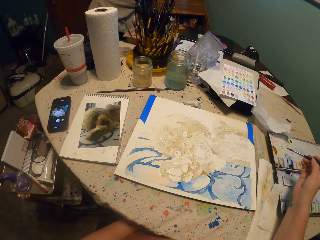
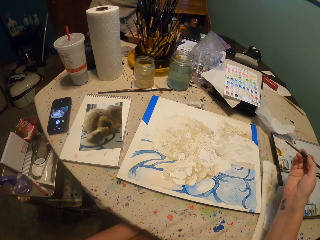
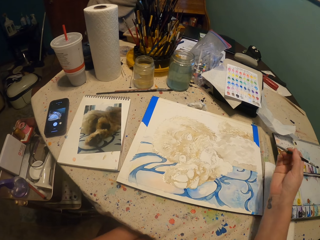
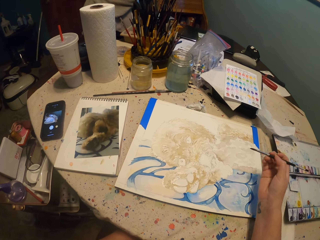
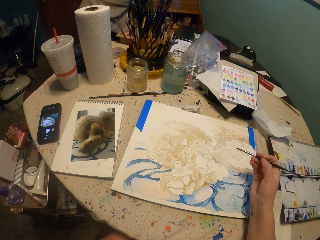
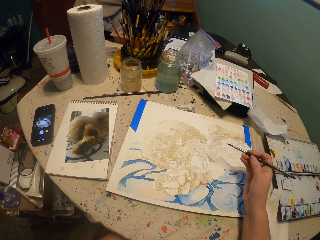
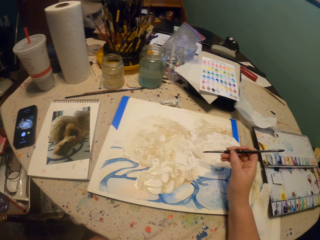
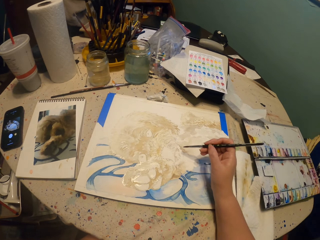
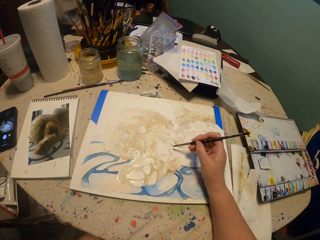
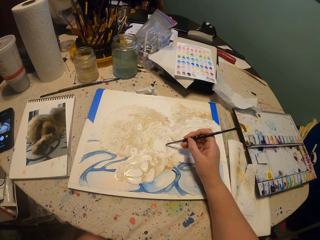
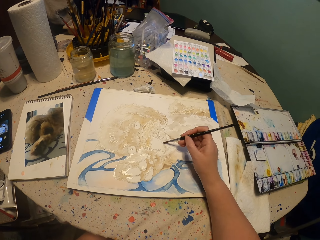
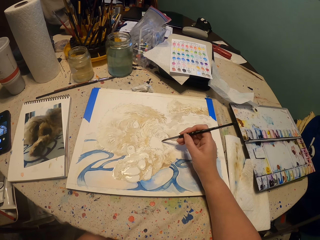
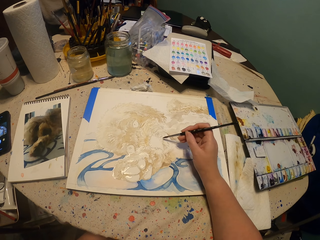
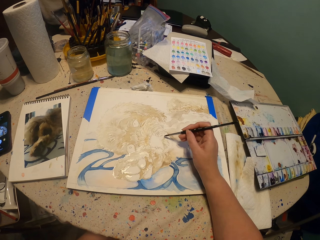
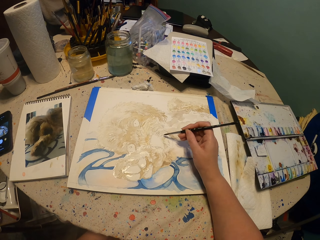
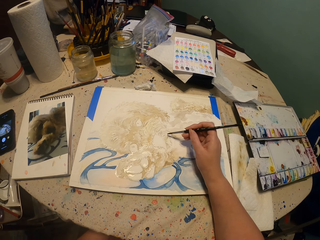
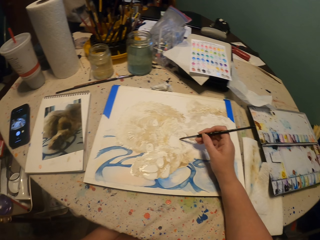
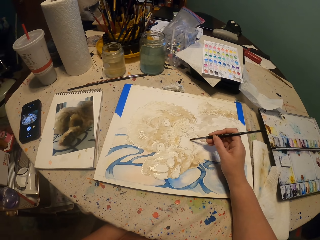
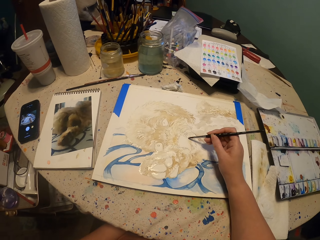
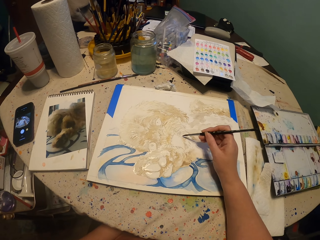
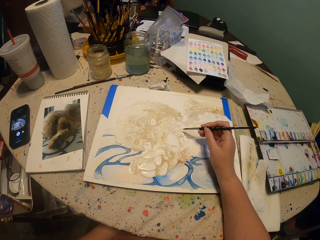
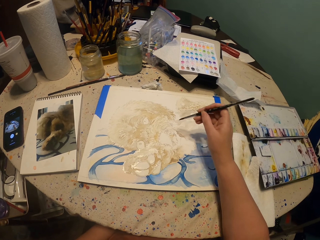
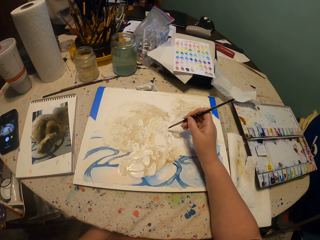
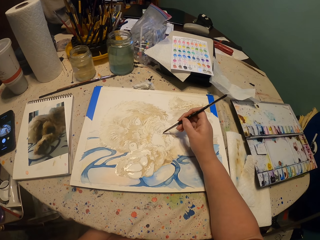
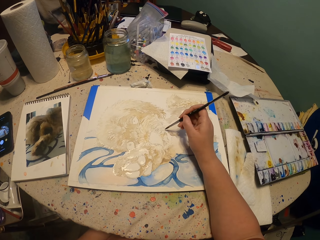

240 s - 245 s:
The camera wearer paints on a paper.

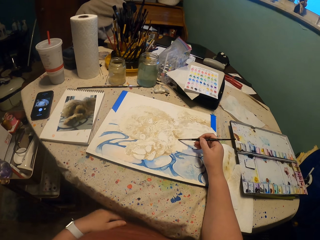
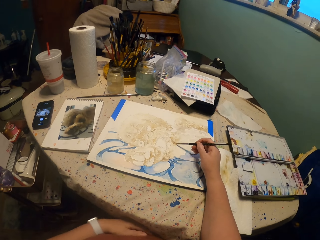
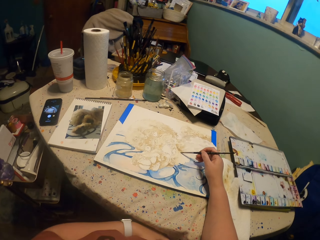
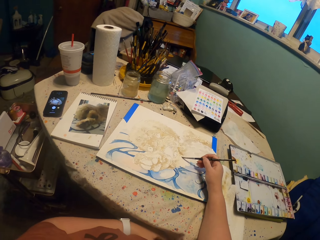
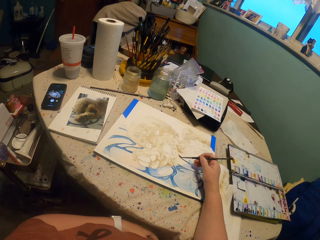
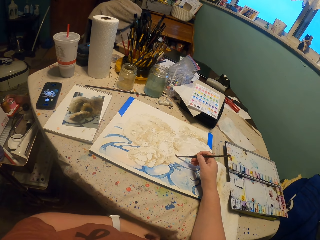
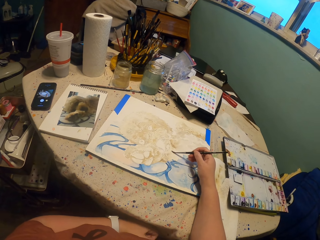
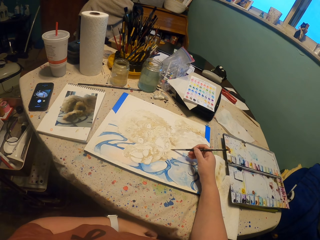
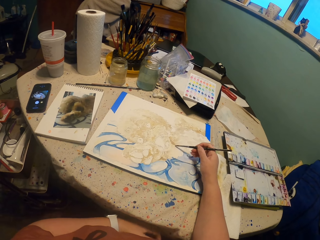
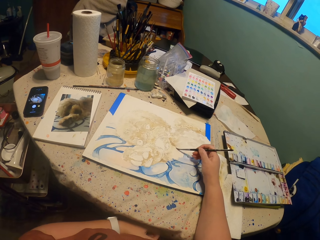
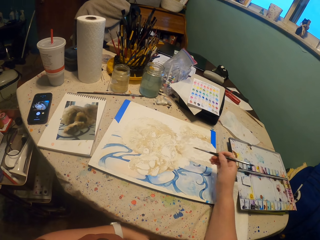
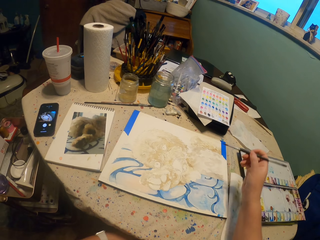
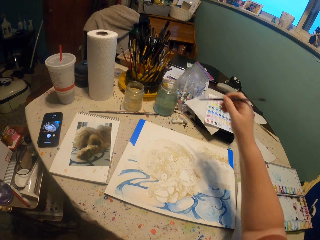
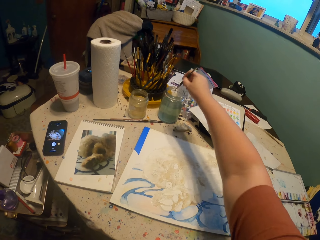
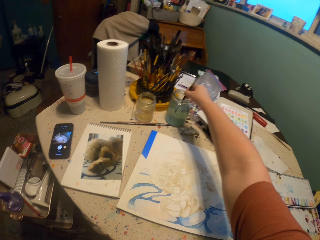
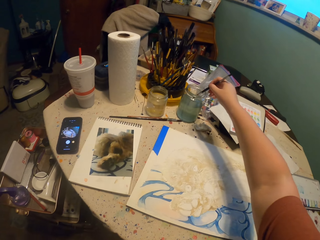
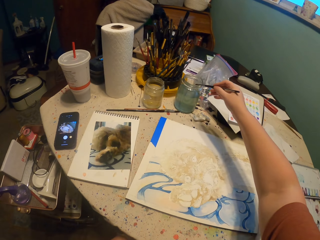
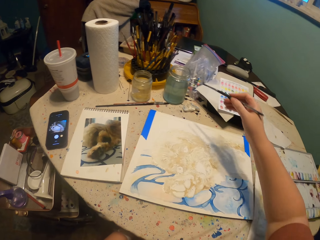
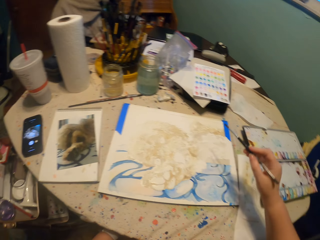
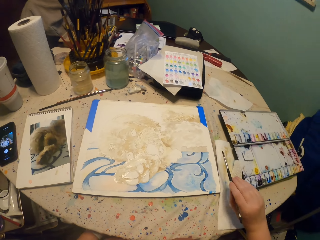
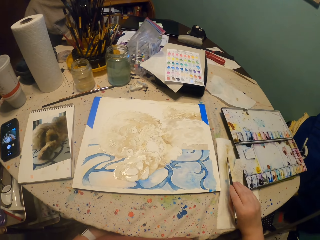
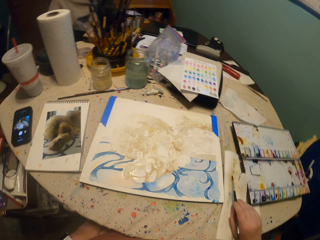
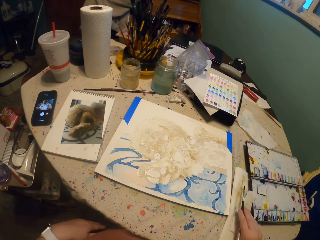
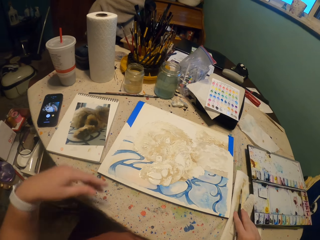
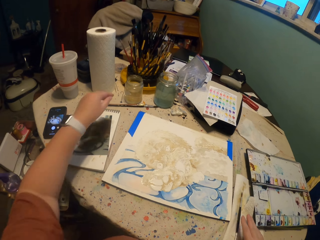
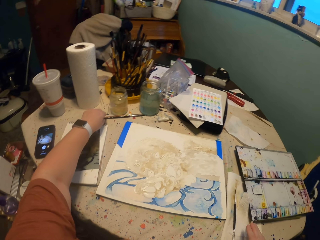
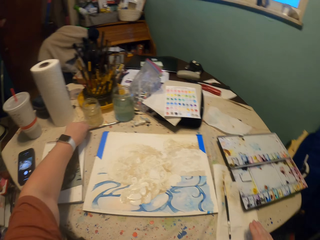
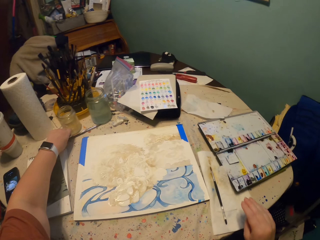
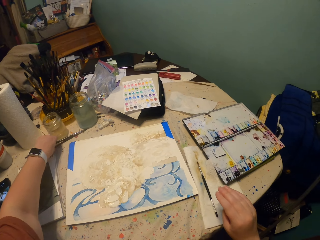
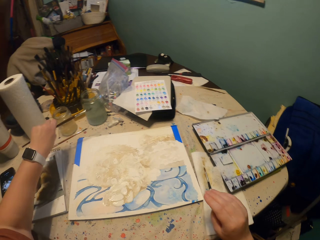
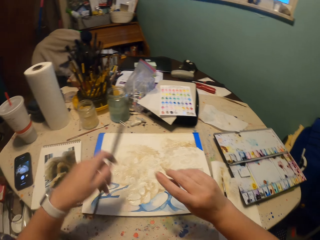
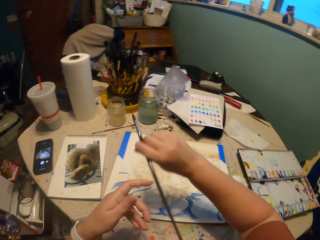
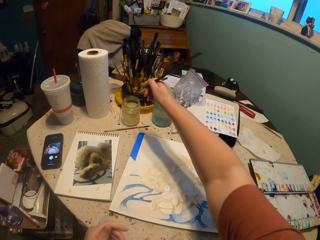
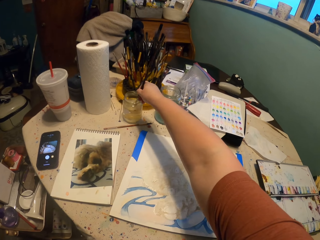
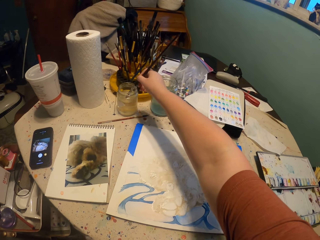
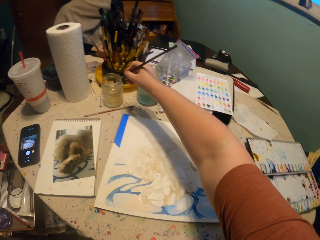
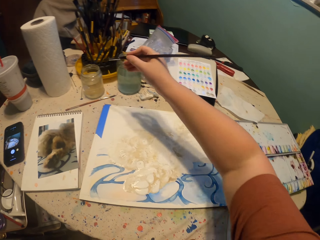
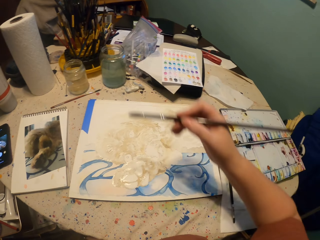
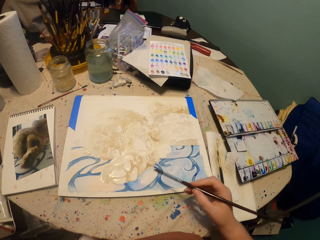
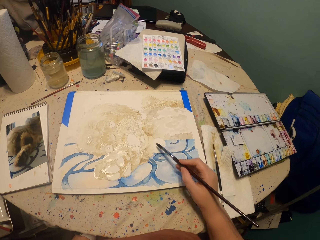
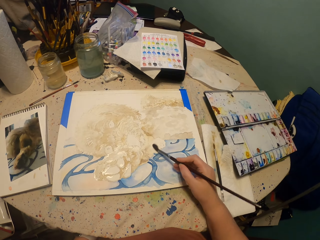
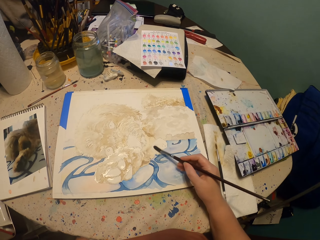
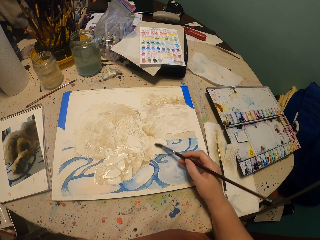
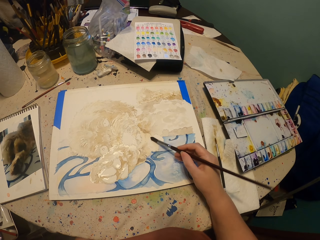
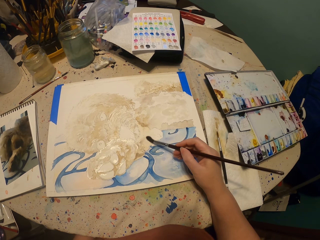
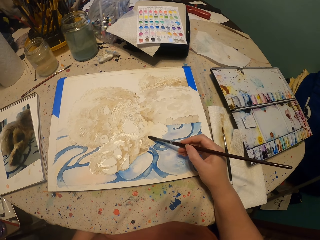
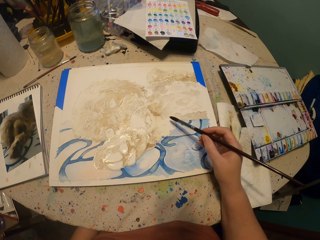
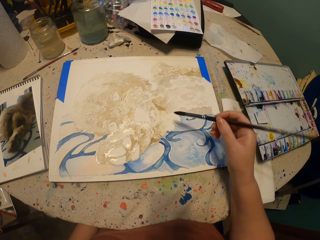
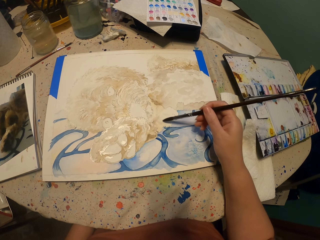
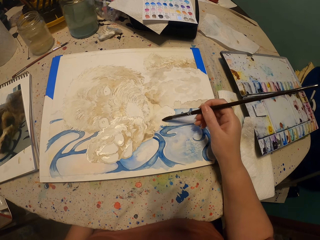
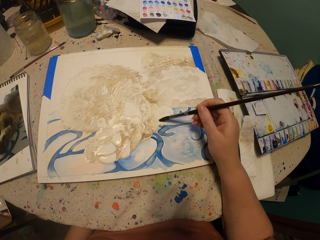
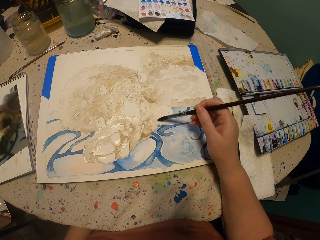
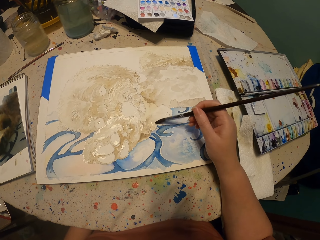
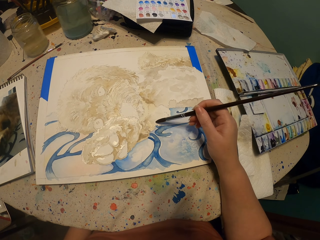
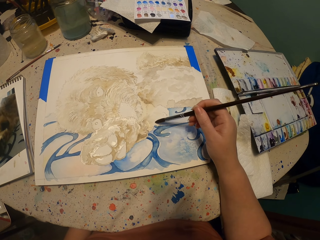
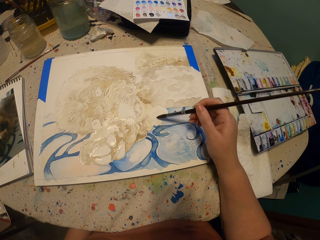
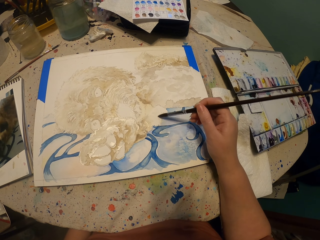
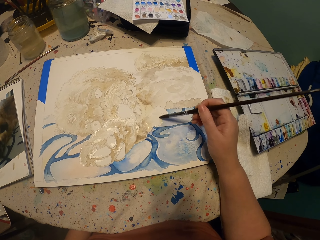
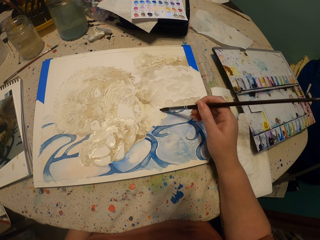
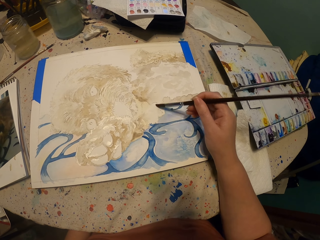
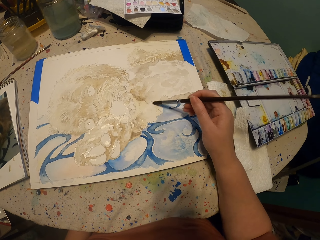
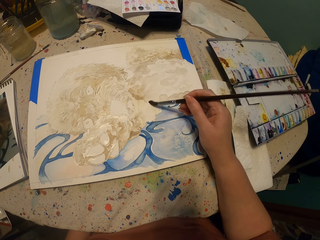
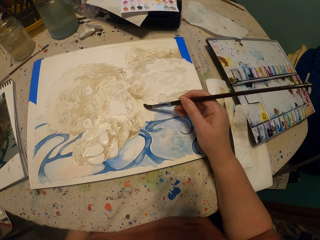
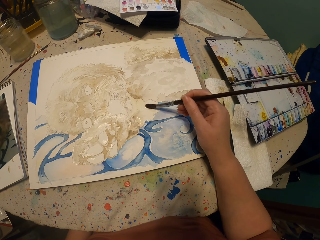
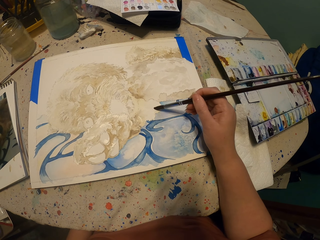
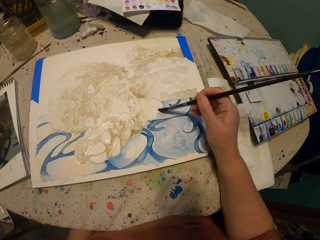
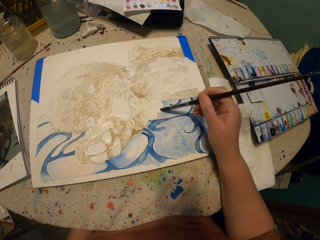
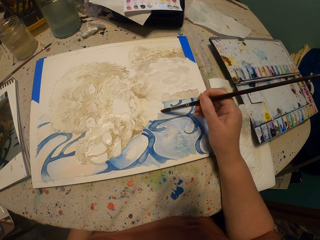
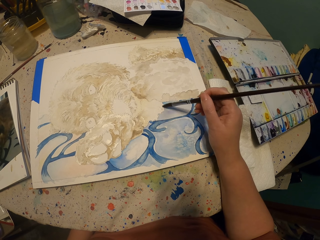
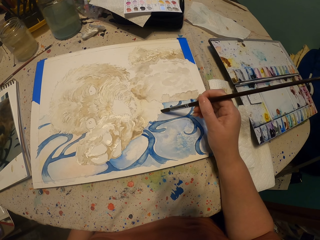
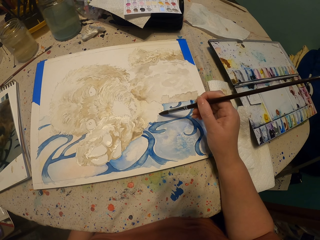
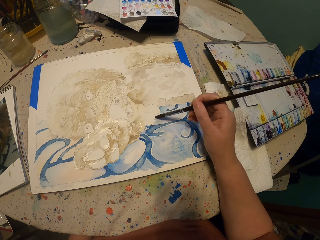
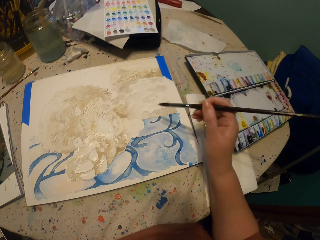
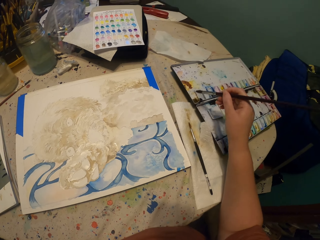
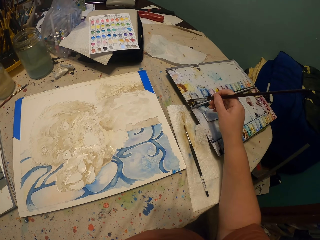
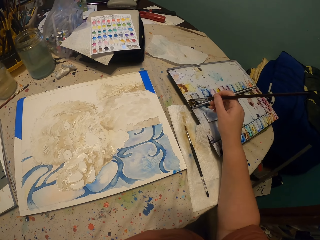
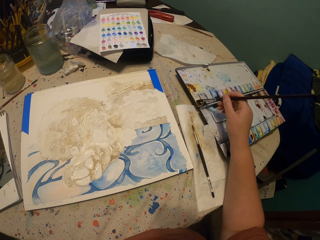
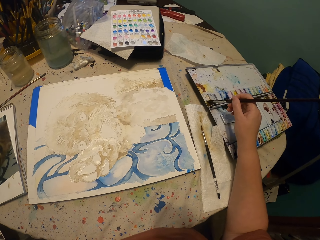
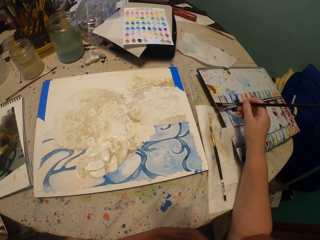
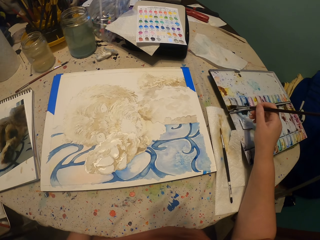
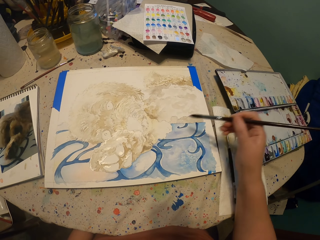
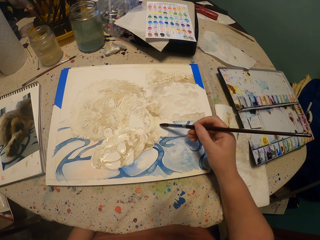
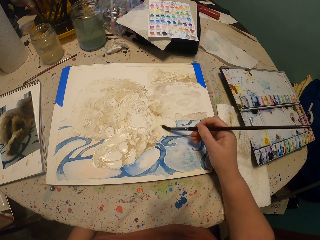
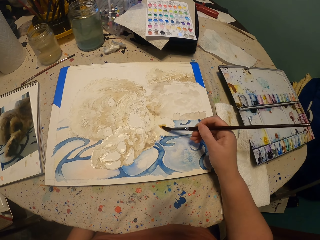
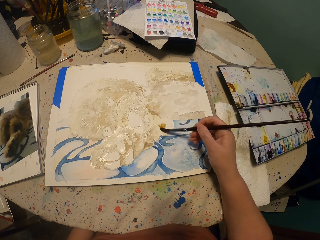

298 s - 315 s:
The camera wearer touches the stomach. They dip the painting brush in the bottle of water. They smear the brush on a tissue. They pick the brush on the table. They reach out for a paint brush. They exchange the brush to the right hand. They dip the painting brush in the bottle of water. They paint on a paper. They dip the brush in paint. They paint on the paper.
